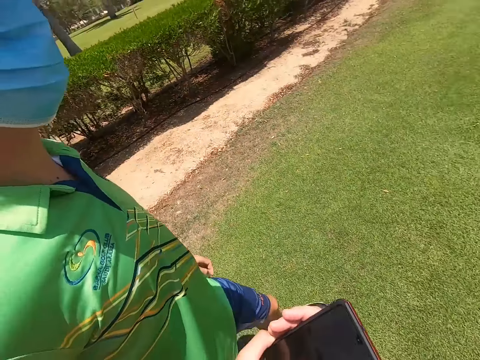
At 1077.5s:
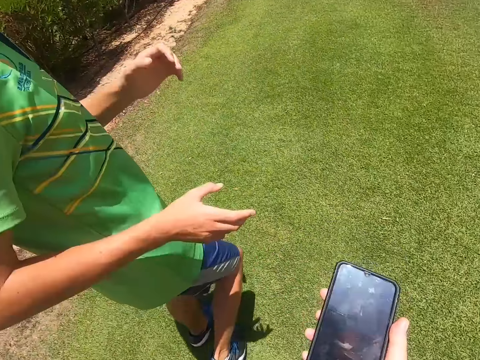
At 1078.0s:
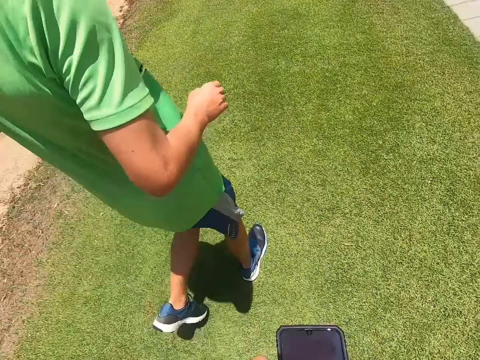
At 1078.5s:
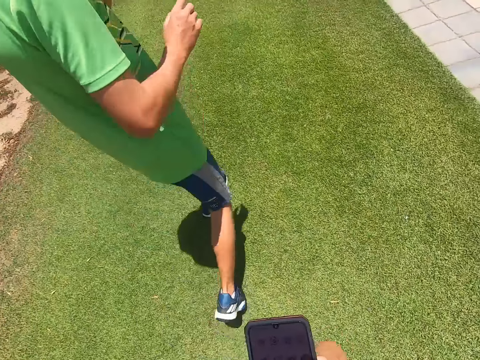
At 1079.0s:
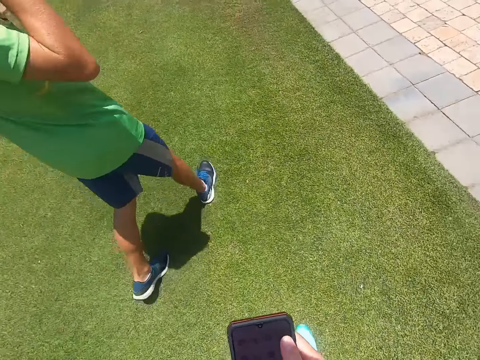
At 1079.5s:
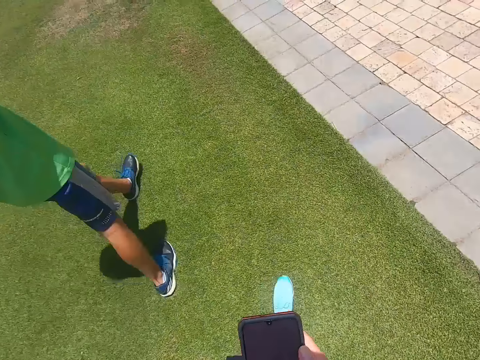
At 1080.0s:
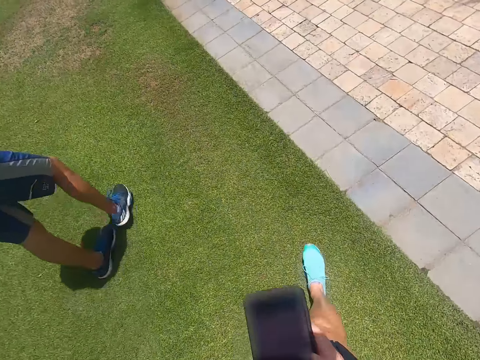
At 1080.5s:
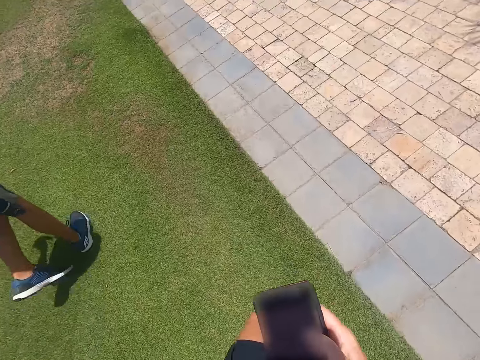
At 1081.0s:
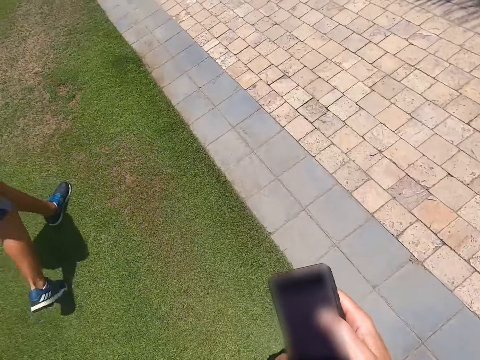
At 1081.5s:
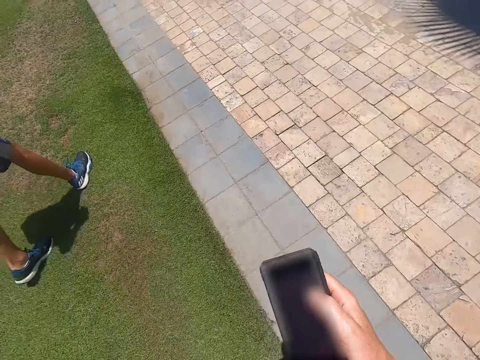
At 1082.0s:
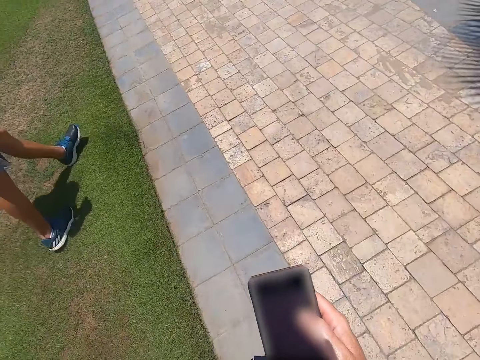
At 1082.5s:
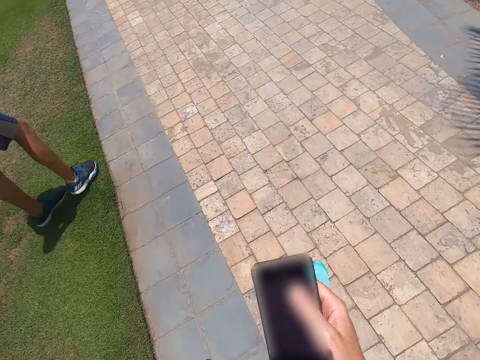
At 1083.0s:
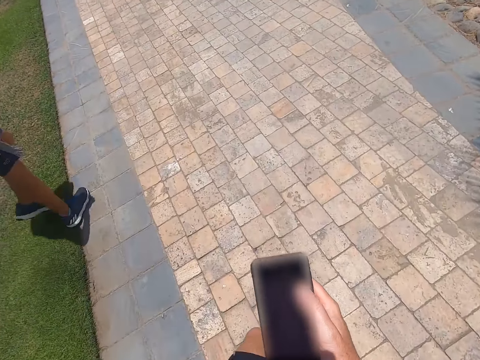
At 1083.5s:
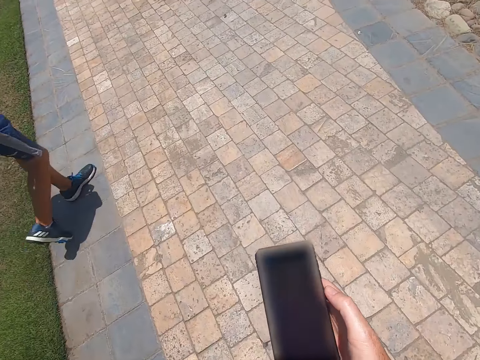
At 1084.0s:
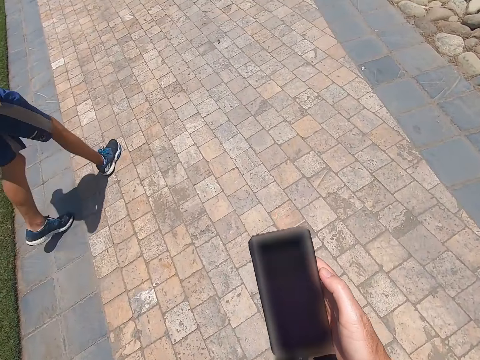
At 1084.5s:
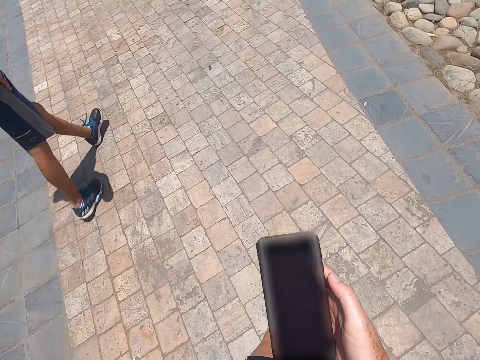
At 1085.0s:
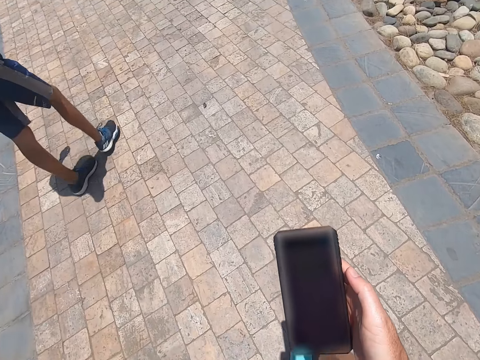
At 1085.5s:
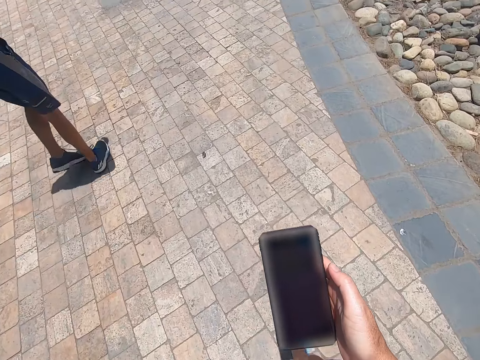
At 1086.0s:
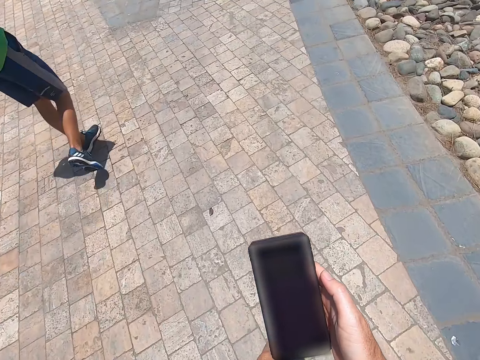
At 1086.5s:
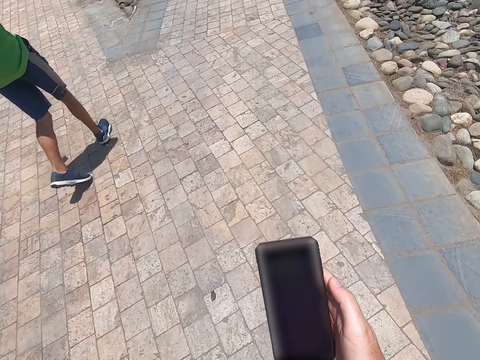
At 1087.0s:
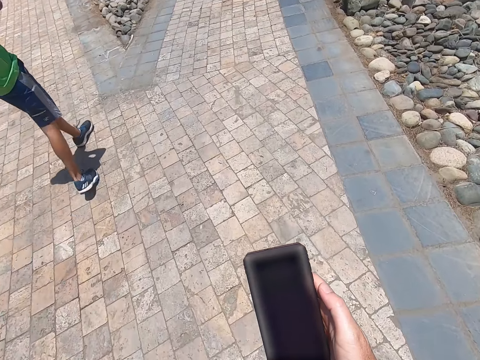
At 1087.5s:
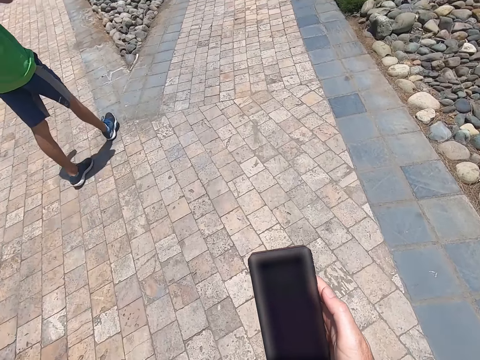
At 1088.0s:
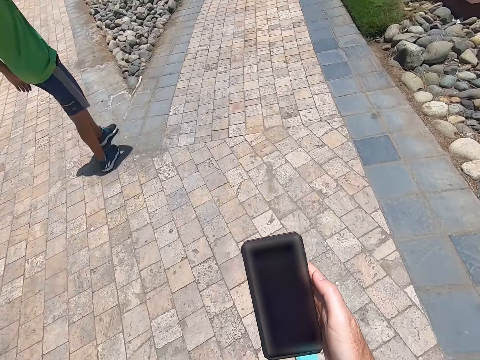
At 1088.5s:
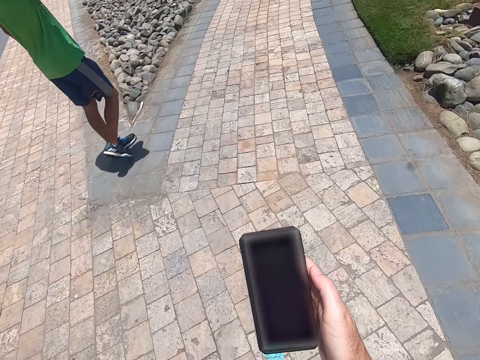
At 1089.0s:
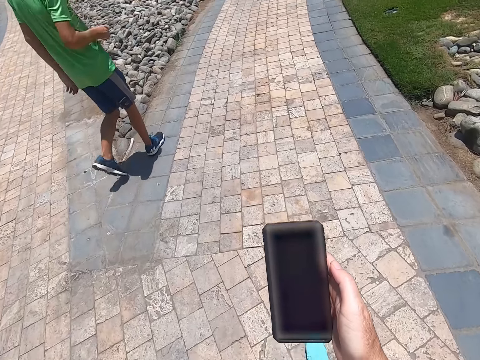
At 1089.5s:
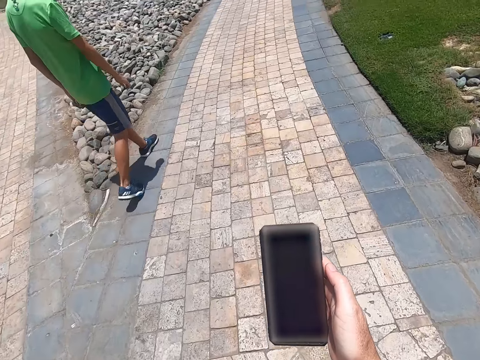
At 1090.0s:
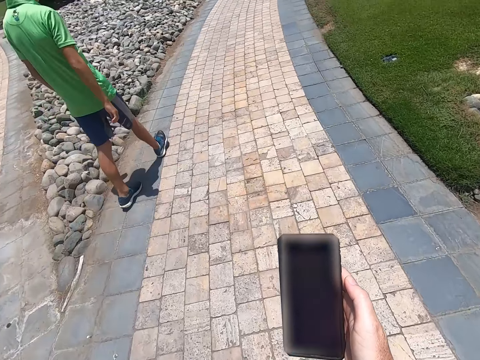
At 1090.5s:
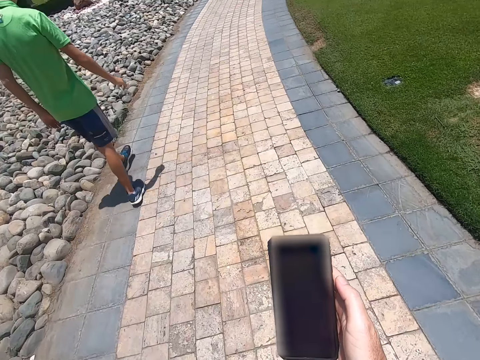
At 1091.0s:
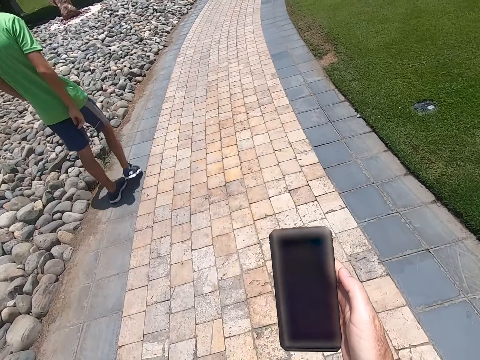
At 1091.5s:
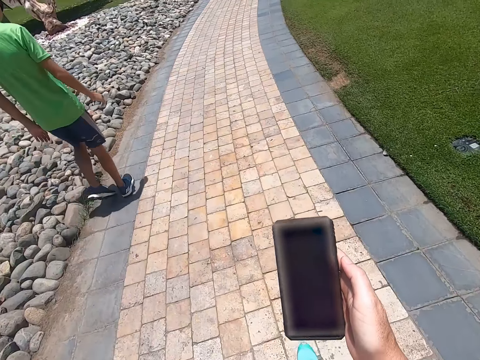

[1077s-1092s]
A person hands over the phone to the camera wearer. The person walks at the park. The camera wearer looks at the phone. The person walks at the park. The camera wearer looks at the phone and walks at the park.

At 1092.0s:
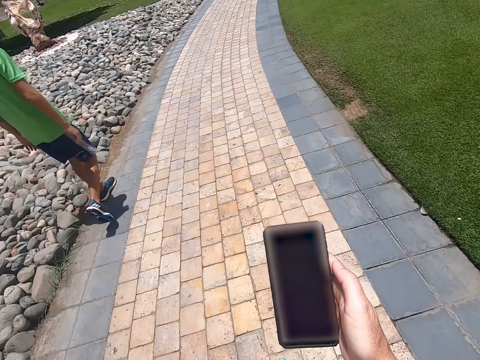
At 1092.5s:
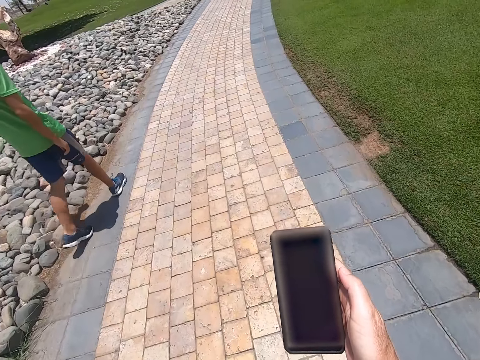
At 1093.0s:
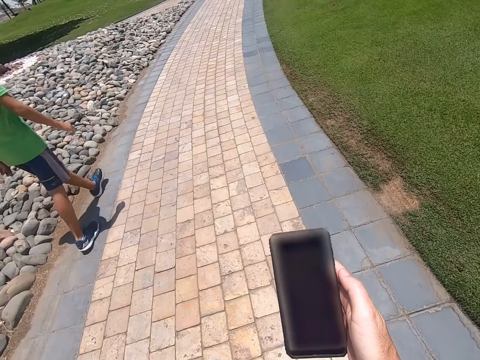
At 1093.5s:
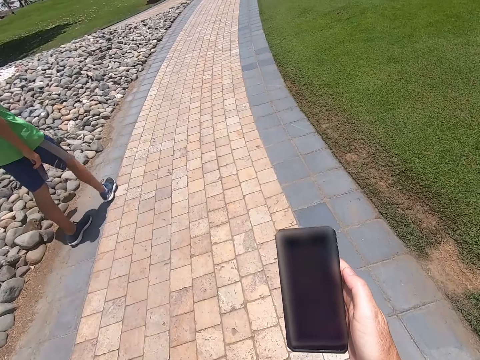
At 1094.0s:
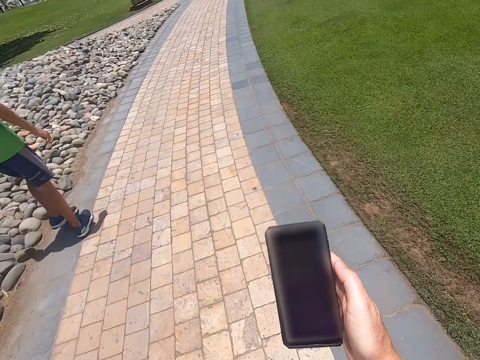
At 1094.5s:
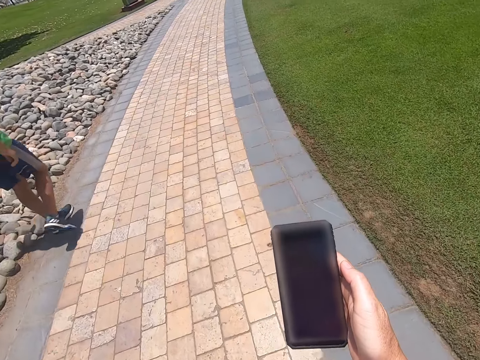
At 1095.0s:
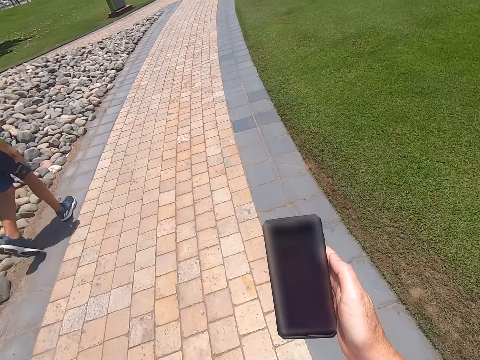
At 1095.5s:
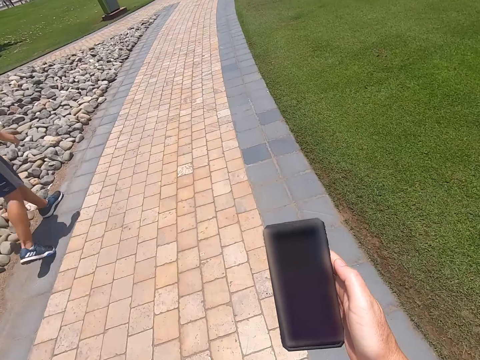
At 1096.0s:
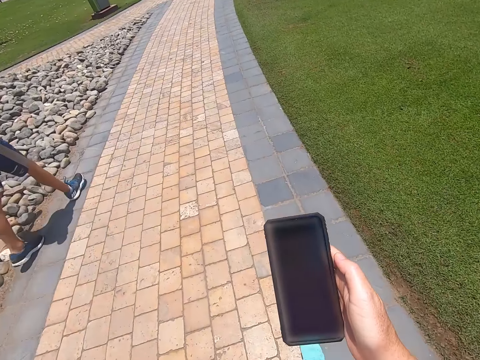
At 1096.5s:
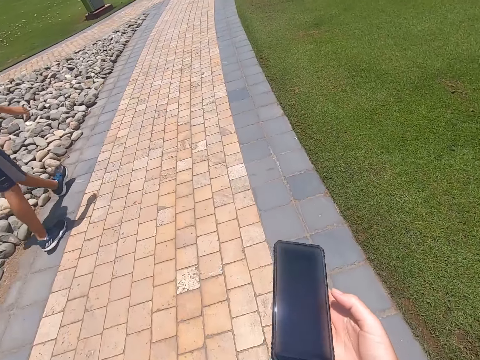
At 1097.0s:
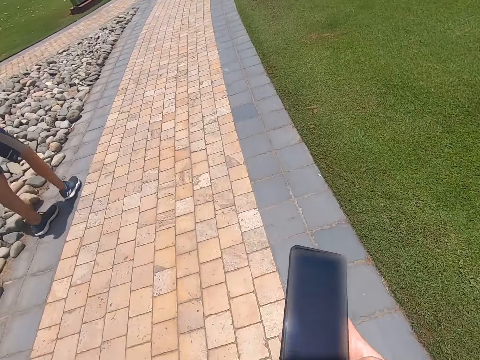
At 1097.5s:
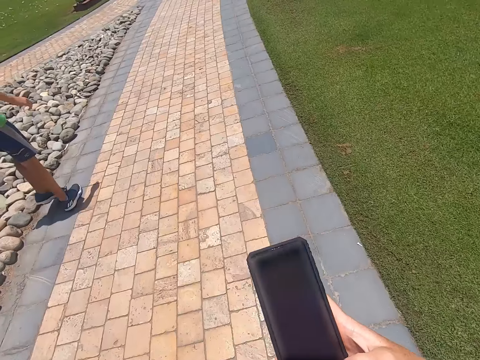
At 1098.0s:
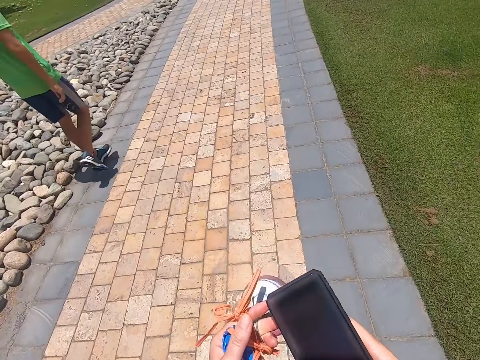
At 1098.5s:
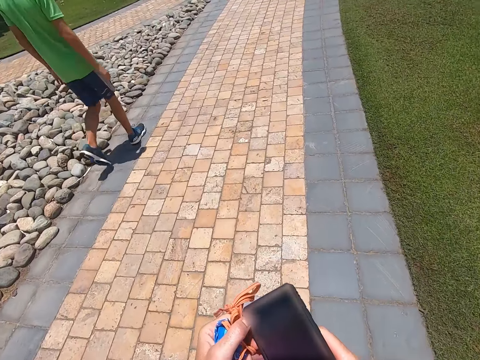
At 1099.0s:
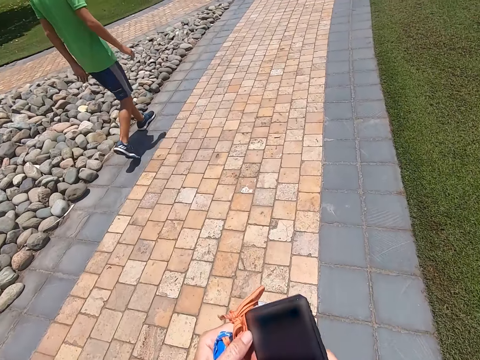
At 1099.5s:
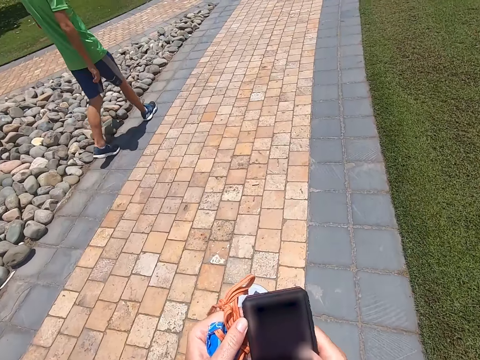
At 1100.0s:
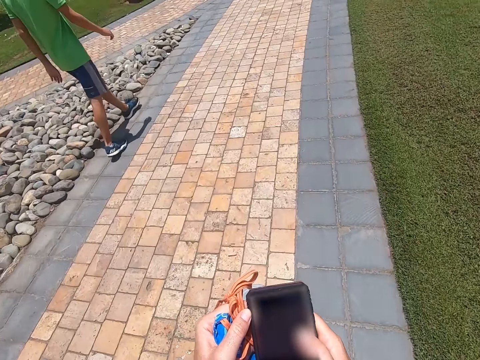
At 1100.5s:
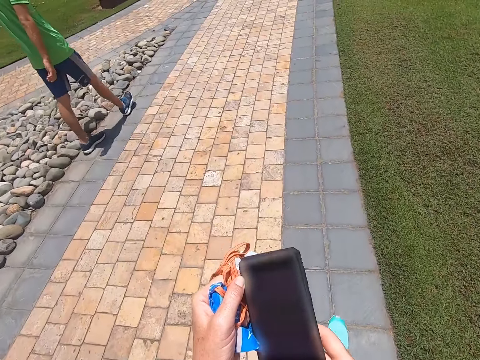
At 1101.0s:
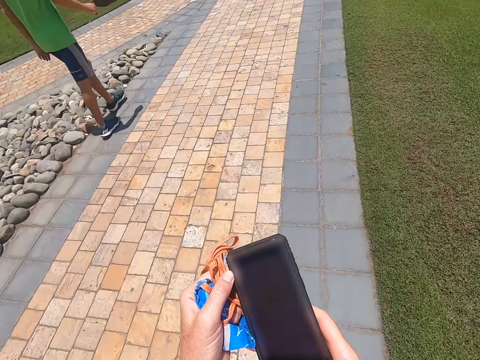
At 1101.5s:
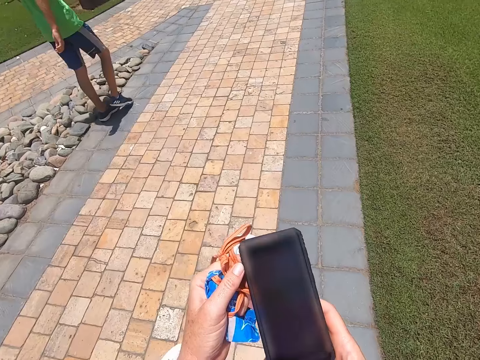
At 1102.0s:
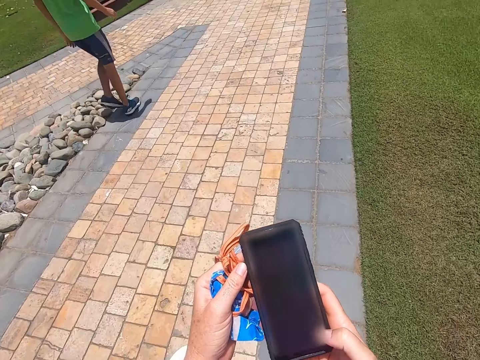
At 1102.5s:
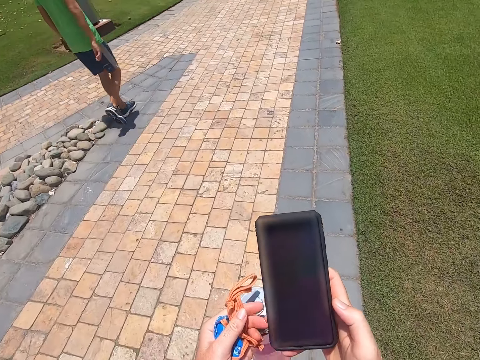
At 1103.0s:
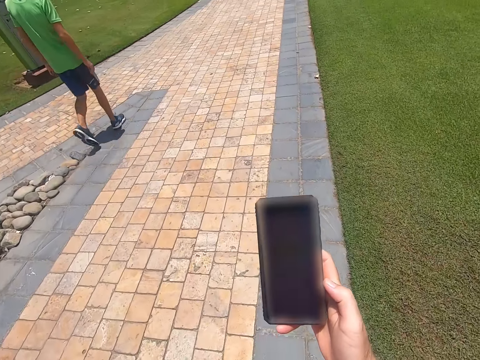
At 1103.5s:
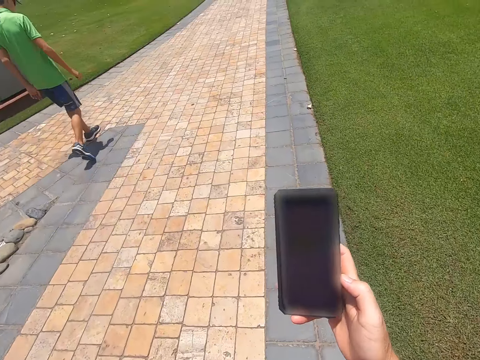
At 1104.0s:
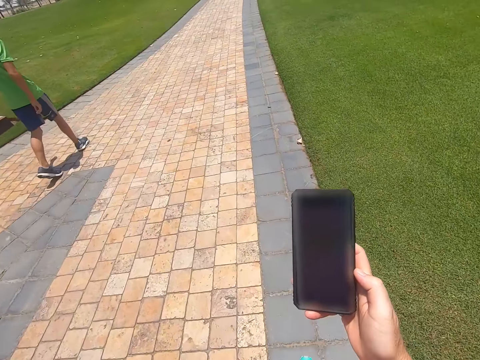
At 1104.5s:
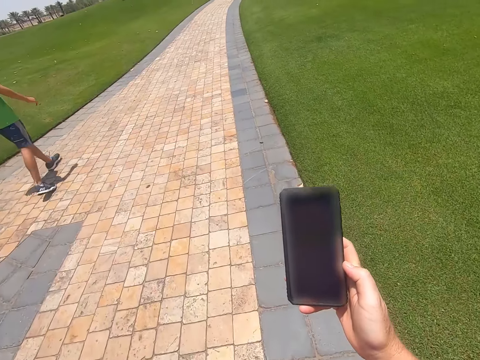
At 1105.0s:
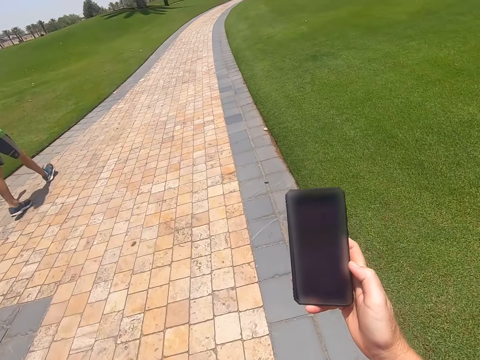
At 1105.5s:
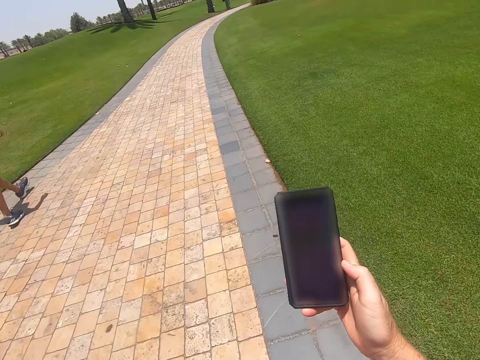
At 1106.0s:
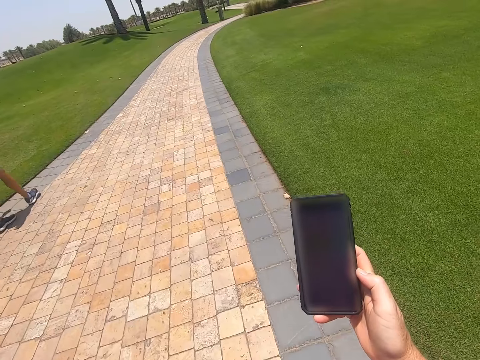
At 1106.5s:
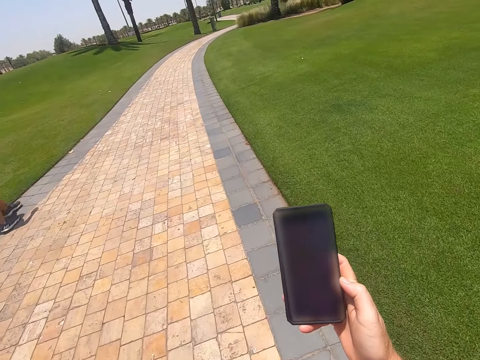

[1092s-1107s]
The camera wearer holds a phone with hands. They hold the phone with a hand.
